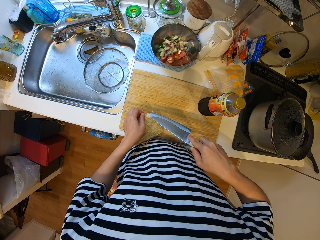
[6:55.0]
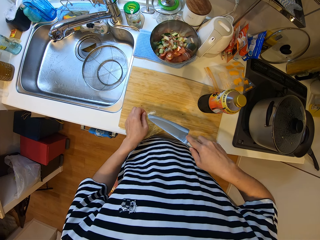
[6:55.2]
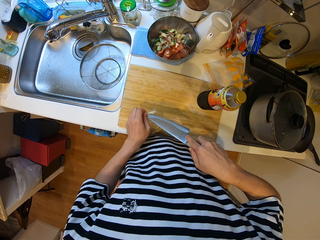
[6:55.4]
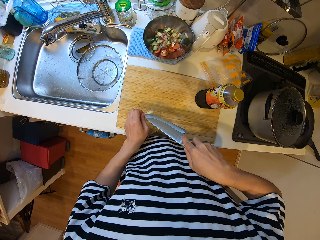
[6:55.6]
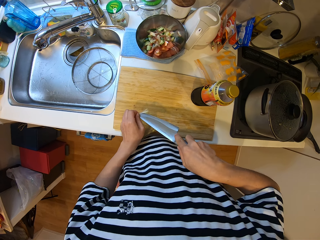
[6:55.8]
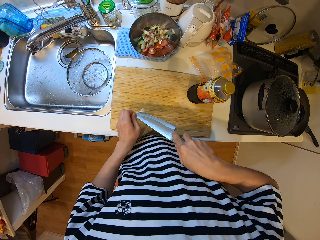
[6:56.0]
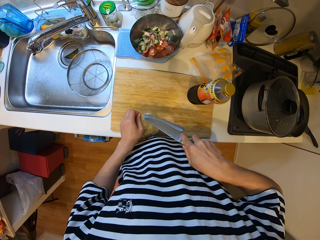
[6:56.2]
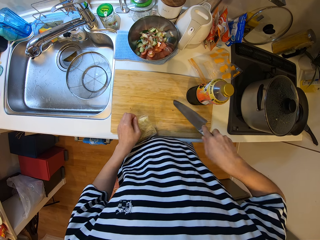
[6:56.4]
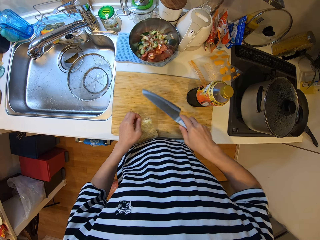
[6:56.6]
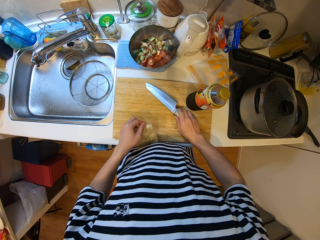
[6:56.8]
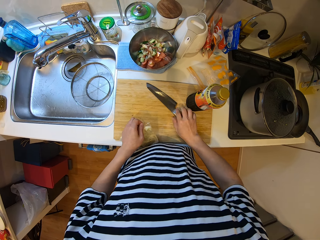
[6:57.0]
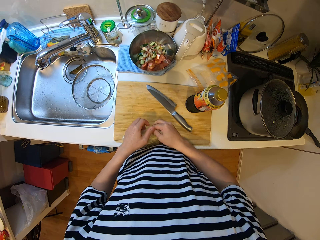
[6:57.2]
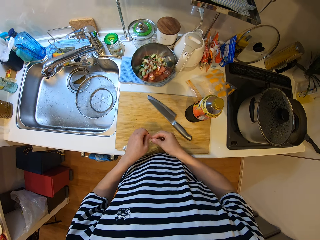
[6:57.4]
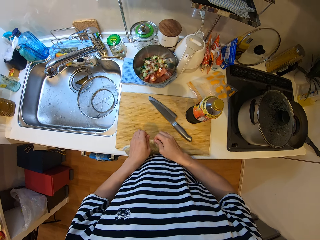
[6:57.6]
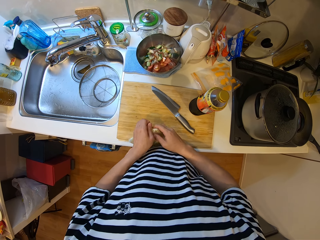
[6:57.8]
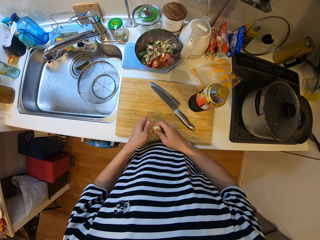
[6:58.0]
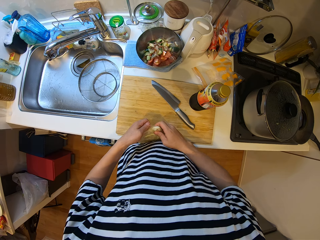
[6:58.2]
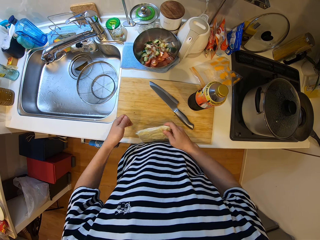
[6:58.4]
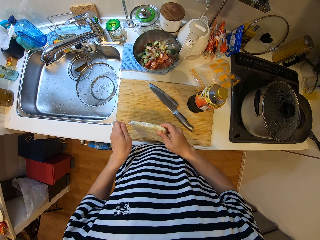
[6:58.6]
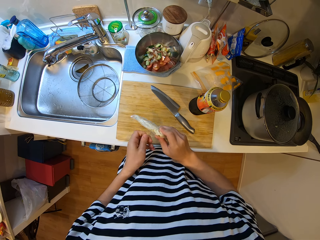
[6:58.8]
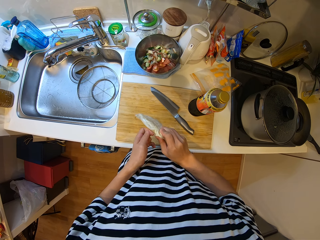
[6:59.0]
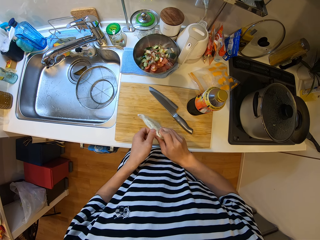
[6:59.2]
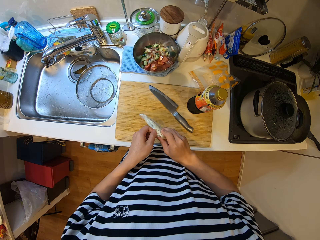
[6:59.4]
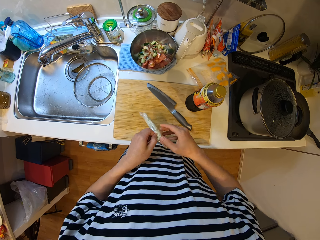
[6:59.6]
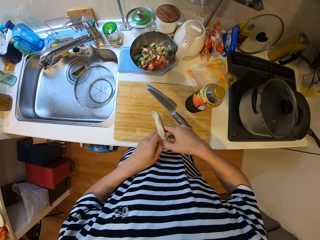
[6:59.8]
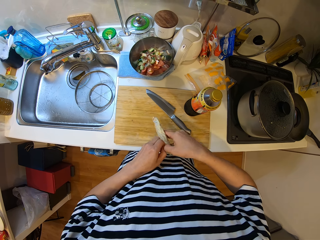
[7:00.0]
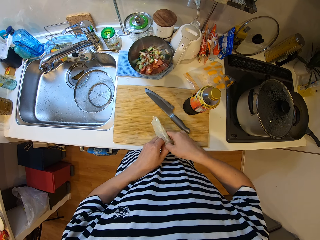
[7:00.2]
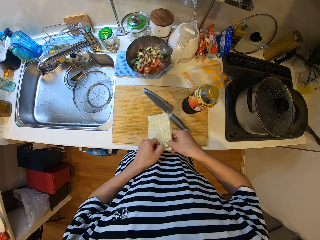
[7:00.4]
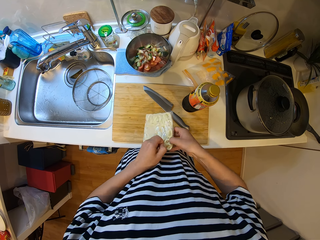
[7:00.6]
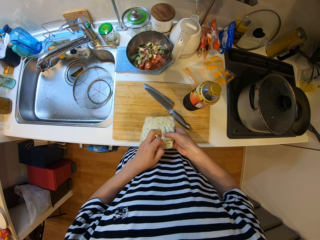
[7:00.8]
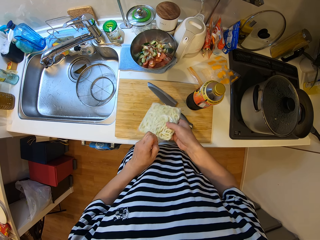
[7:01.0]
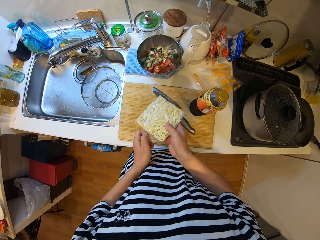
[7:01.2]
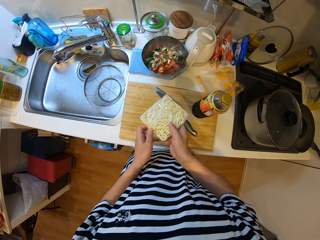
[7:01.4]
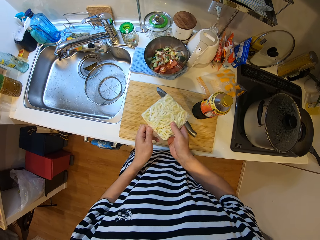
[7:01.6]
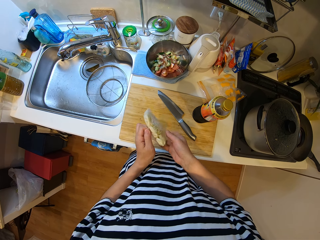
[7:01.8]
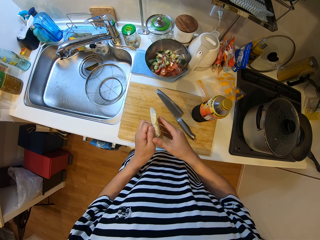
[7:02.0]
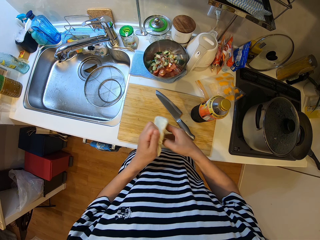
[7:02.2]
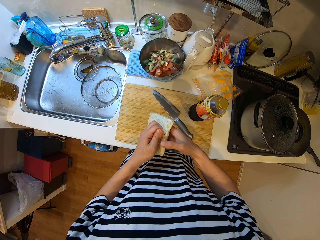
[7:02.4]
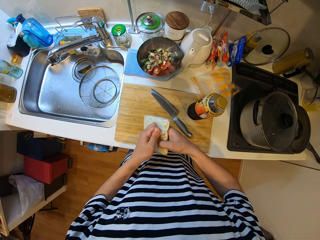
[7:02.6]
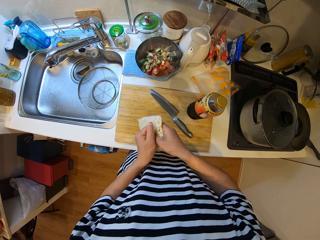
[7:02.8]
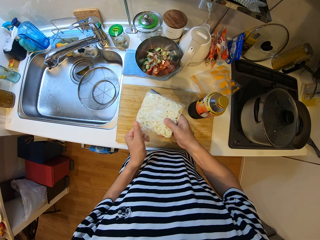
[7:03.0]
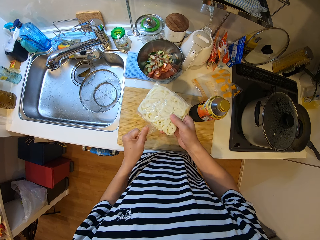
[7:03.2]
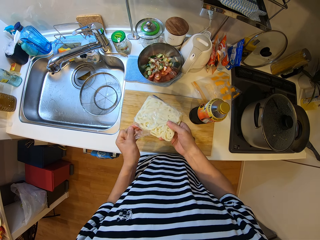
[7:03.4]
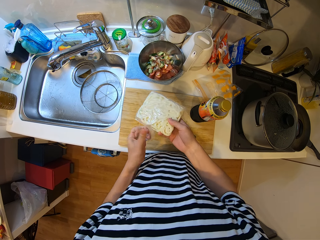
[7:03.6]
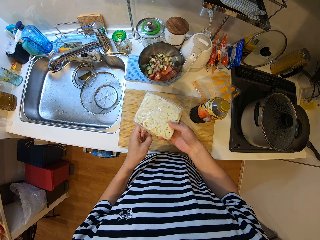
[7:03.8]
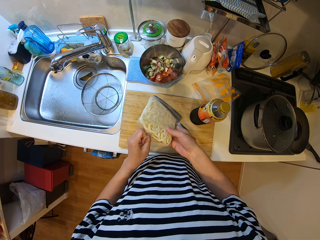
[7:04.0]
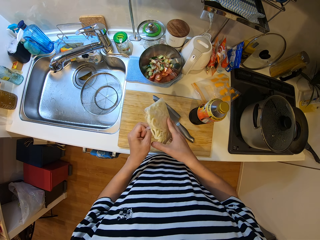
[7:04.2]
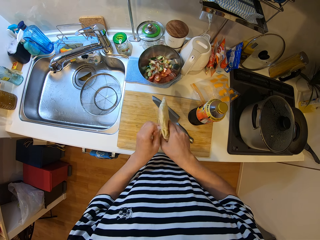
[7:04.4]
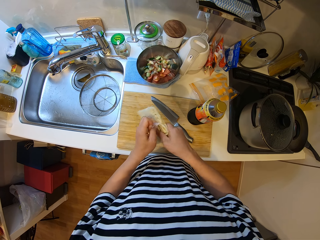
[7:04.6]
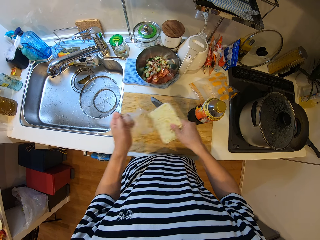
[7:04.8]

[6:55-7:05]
The camera wearer takes the knife from the chopping board. She cuts a polythene bag with the knife. She opens the noodle pack with the knife. She places the knife on the chopping board. She opens the pack with her hand. She tears the polythene bag. She tears the polythene bag again.

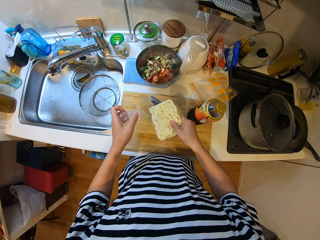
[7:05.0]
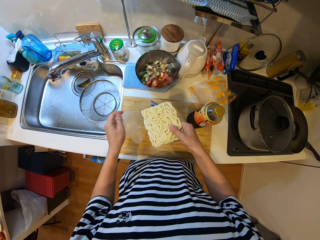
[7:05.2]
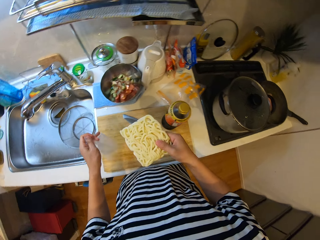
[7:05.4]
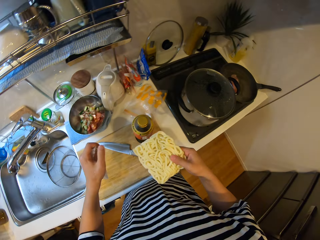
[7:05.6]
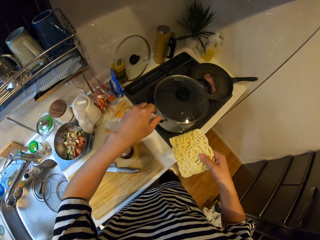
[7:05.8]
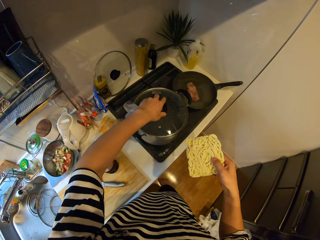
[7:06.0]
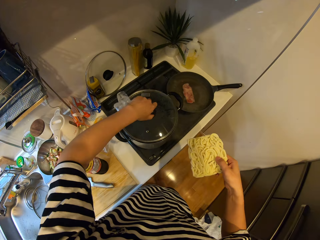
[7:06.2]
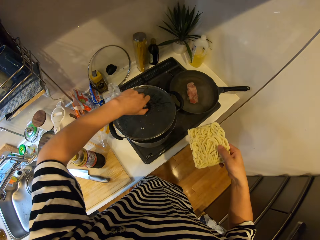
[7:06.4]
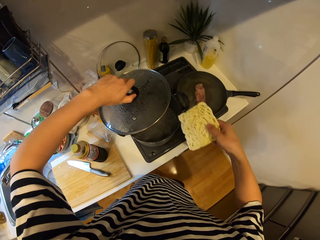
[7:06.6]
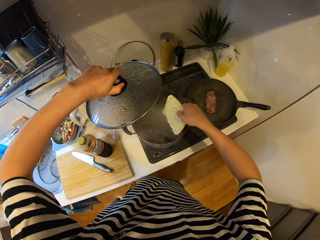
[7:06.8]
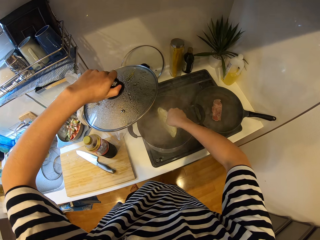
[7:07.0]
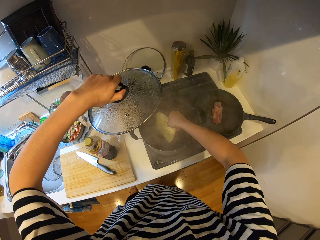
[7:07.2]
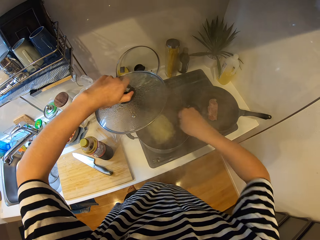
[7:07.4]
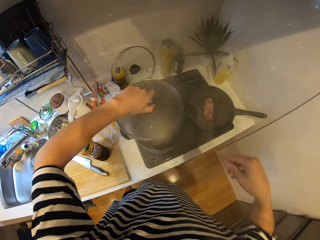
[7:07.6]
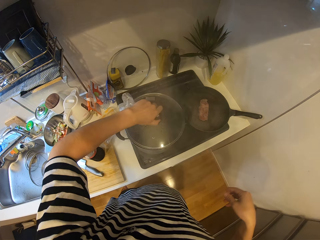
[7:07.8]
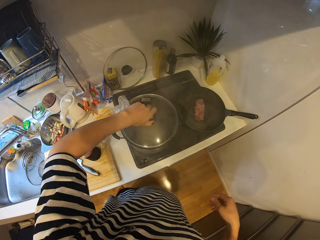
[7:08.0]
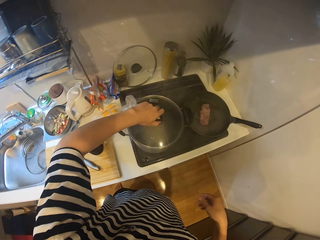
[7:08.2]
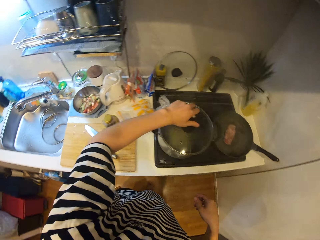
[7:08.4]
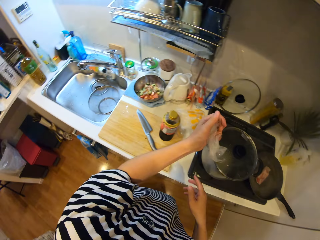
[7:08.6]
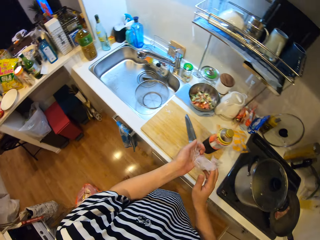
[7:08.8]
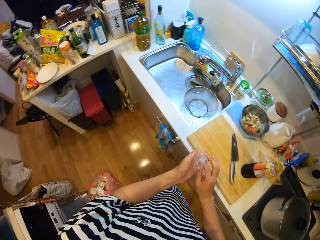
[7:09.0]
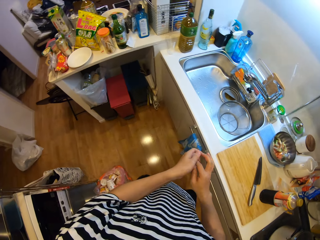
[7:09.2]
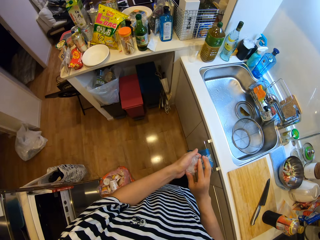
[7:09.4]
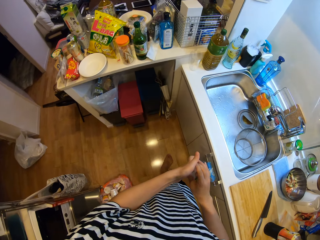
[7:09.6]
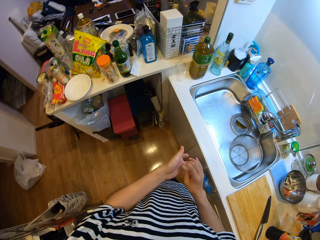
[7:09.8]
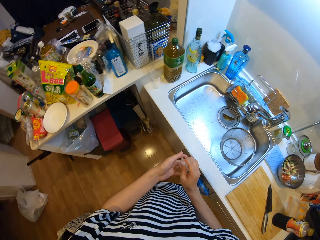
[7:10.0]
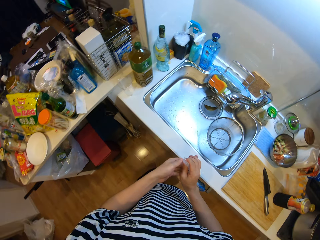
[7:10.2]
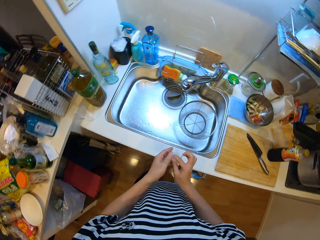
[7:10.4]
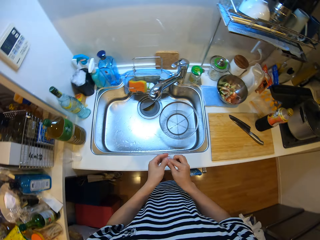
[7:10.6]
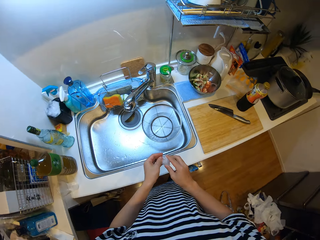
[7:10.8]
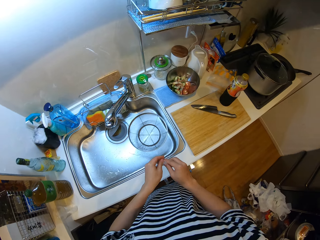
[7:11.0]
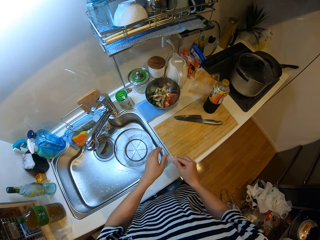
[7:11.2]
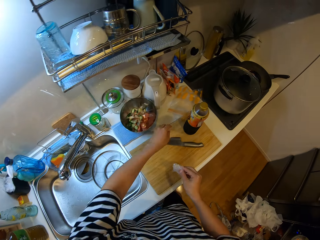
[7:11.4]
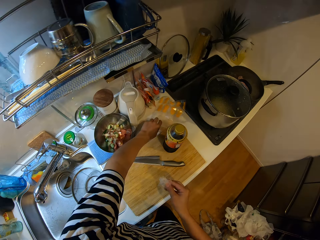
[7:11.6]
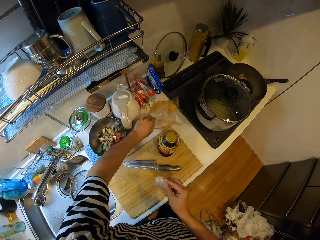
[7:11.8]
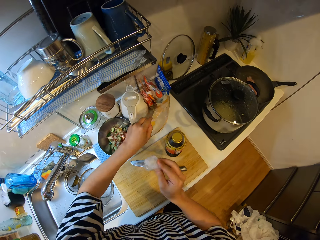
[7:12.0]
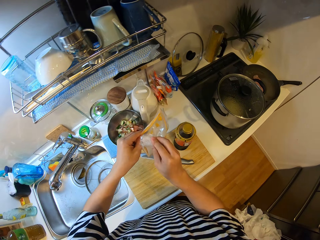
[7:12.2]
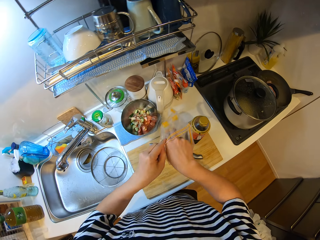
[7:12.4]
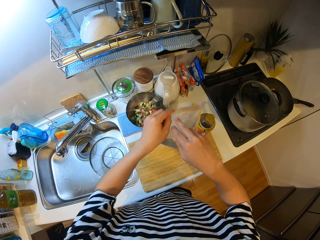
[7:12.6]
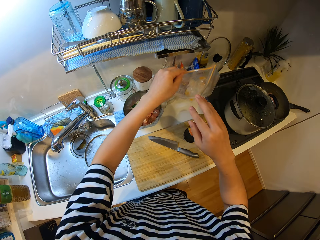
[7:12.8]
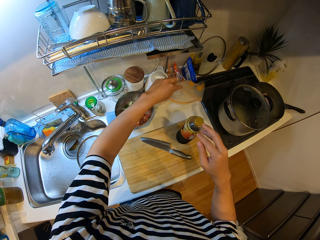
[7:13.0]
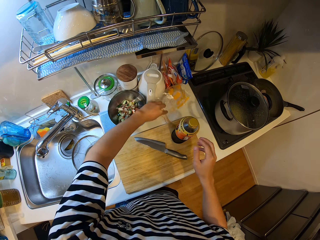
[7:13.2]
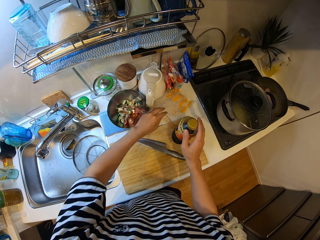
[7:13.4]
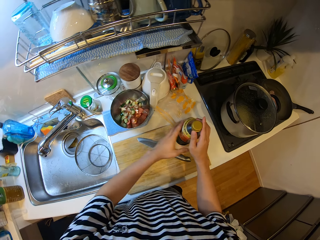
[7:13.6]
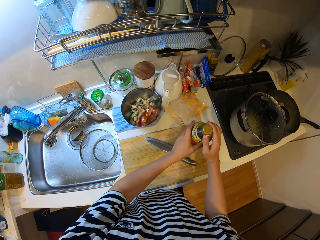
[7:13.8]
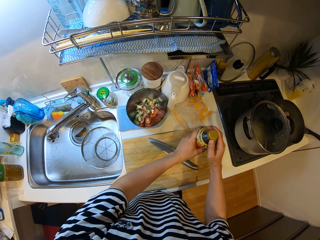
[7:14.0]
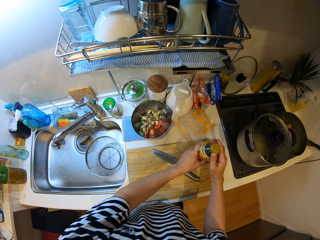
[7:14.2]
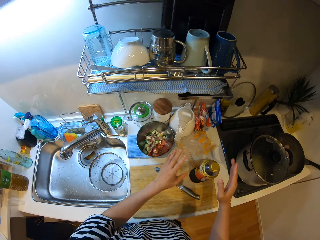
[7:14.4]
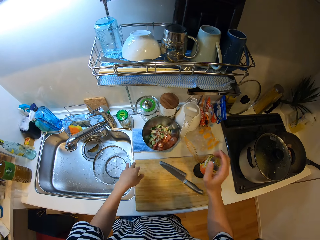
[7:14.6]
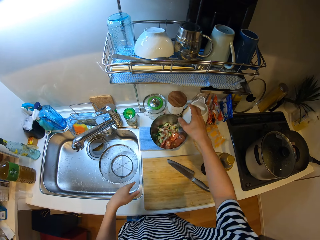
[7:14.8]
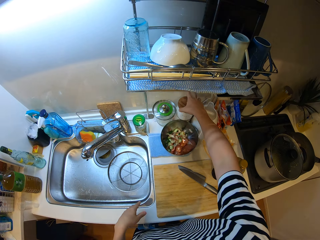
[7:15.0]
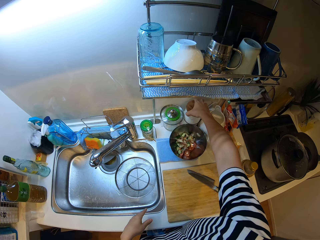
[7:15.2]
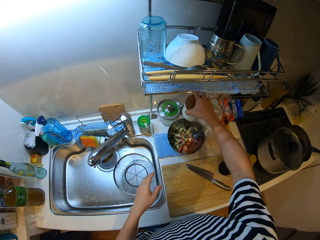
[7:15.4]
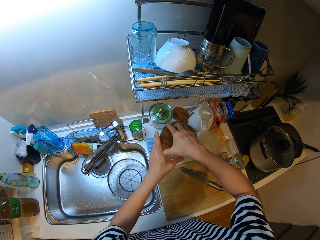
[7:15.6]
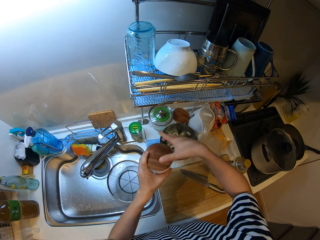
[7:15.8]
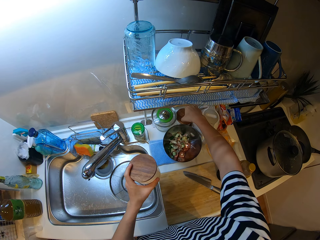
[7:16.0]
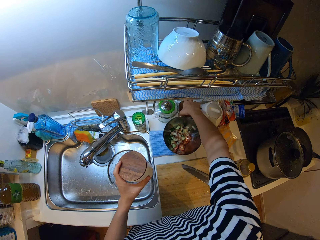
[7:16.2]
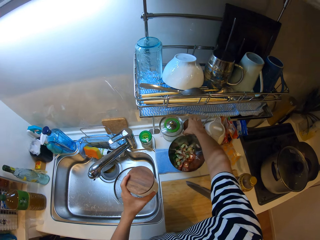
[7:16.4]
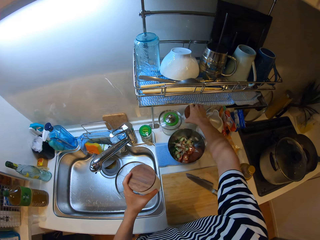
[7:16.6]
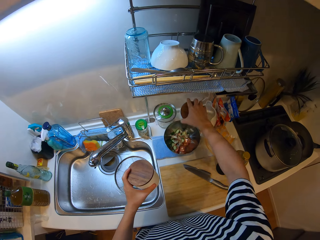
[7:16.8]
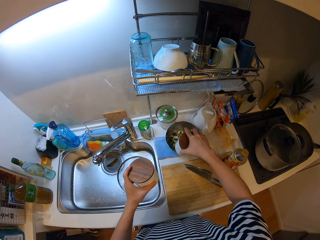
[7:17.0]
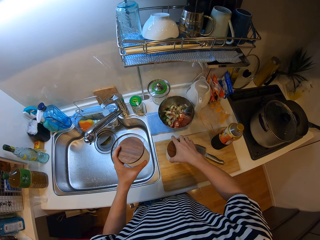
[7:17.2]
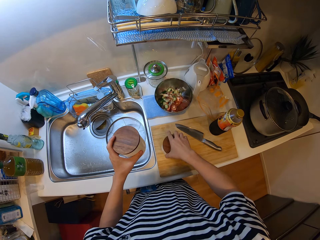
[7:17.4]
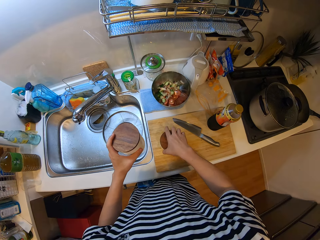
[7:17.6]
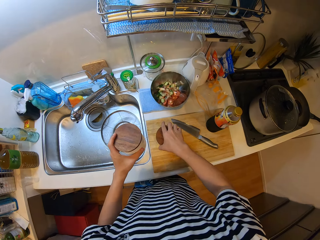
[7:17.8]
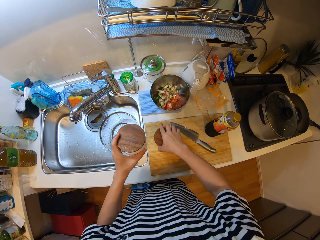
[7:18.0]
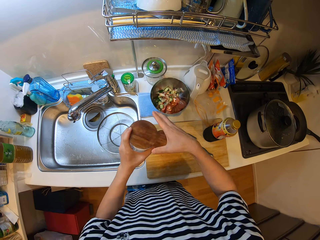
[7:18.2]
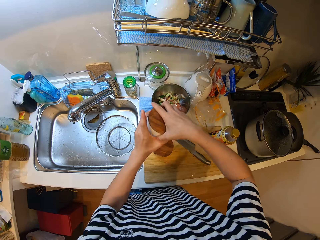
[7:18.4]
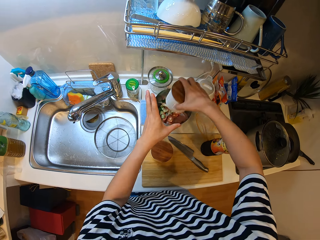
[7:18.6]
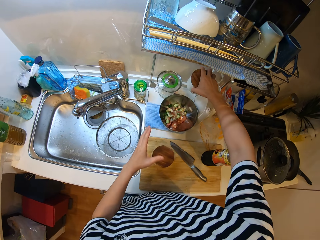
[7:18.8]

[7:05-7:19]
The camera wearer unwraps pasta. She opens the pot. She puts the noodle into the pot. She covers the pot. She folds a polythene paper and walks around the kitchen. She picks a zip bag. She puts the noodle pack into the zip lock on the slab. She puts the zip bag on a kitchen worktop. She holds the bottle on the table. She takes a seasoning container in her hand from the slab. She picks a can. She places another seasoning container on the chopping board.
